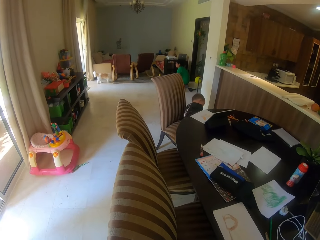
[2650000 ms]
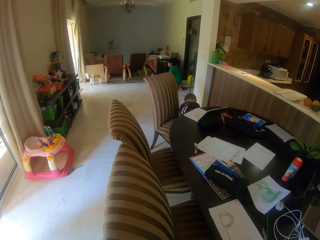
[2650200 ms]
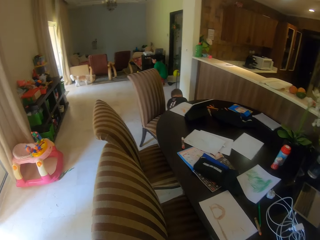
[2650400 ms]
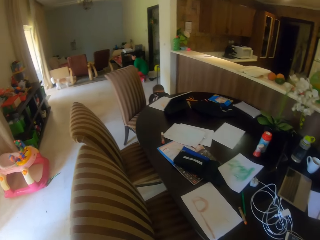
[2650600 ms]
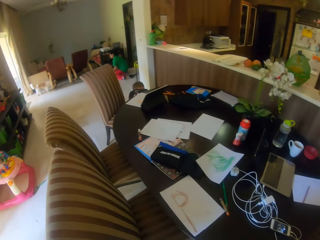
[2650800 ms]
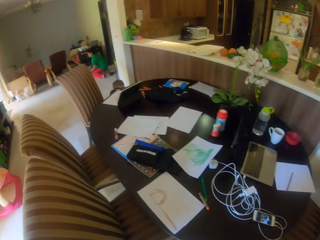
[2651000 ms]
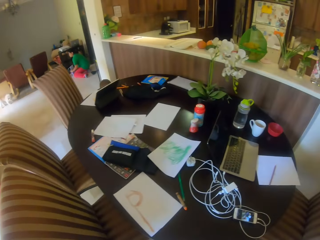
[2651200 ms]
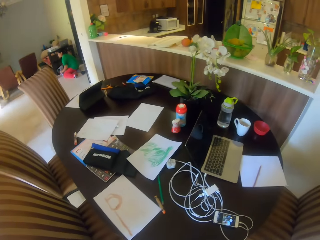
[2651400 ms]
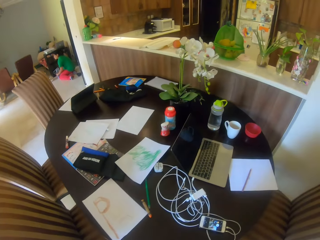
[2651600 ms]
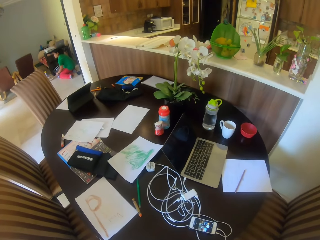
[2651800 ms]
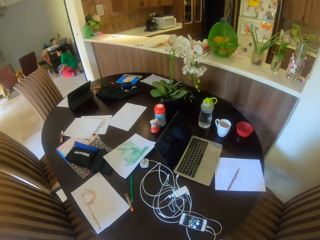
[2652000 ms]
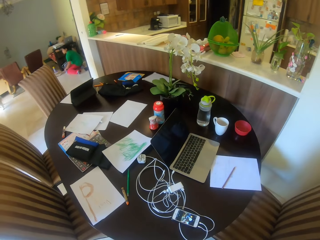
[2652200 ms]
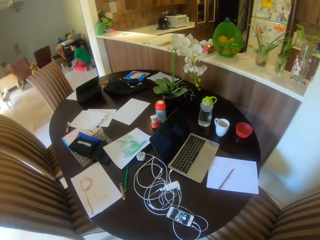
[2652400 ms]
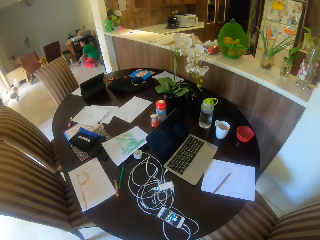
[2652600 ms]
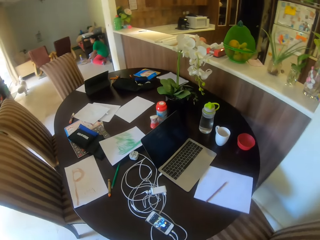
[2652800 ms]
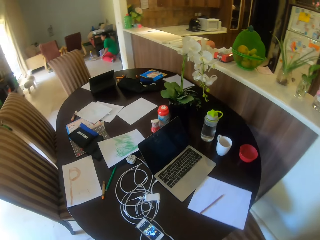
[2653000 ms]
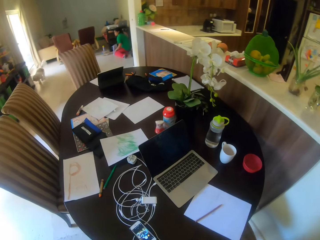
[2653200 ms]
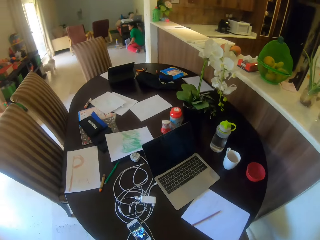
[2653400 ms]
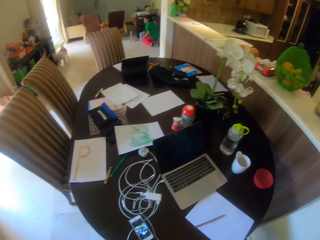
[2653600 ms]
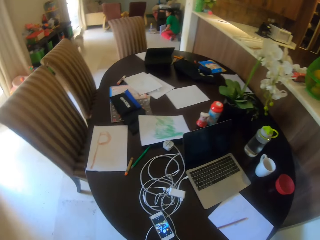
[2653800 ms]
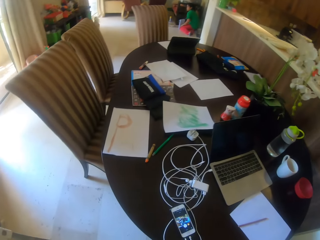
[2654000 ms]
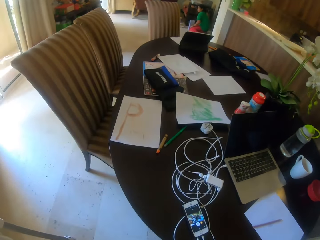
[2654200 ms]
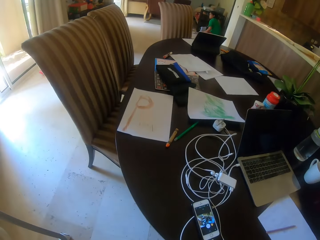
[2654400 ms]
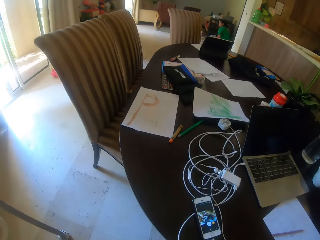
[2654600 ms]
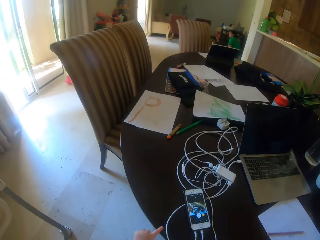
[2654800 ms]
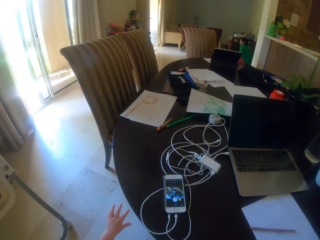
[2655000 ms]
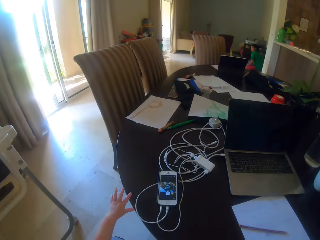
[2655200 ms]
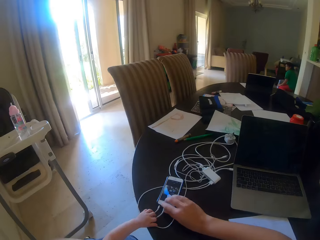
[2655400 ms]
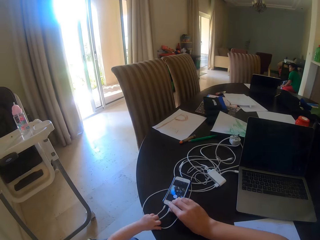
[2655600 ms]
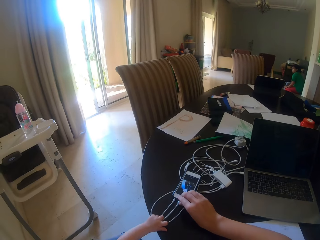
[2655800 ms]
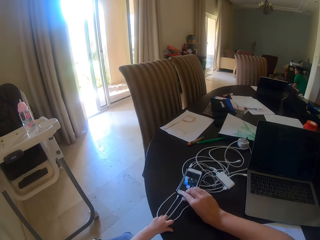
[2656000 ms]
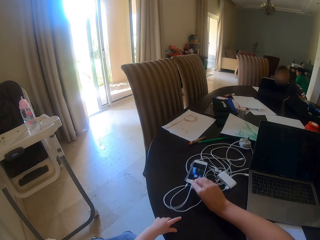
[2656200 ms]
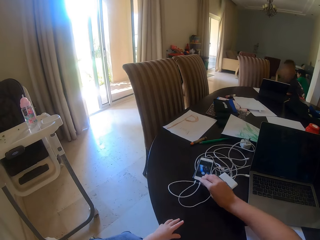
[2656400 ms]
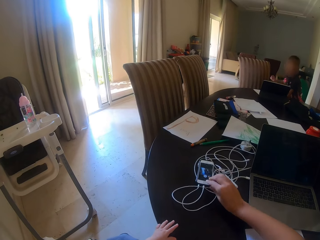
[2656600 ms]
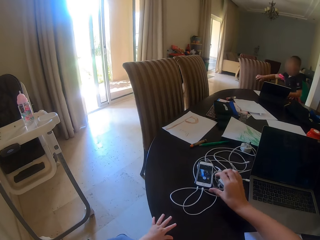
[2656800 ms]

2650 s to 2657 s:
The boy rolls off a chair. The camera wearer moves a mobile phone on a table with her right hand. She touches the phone with her right hand.
